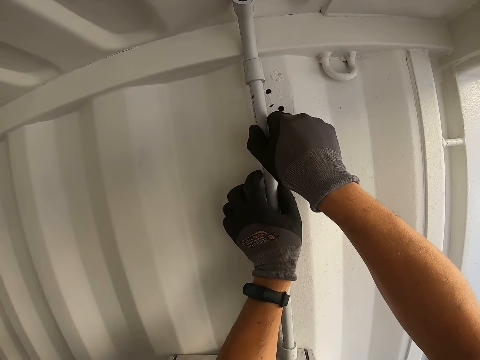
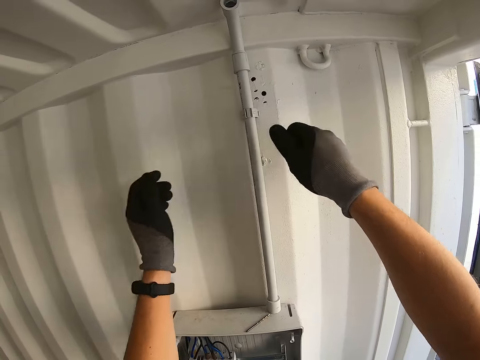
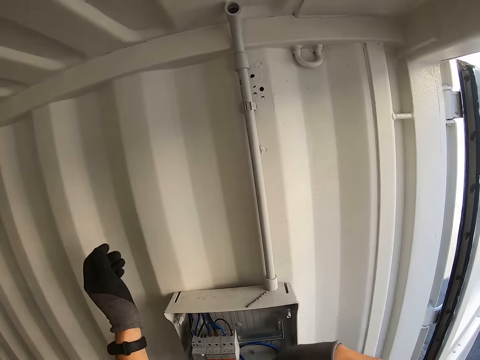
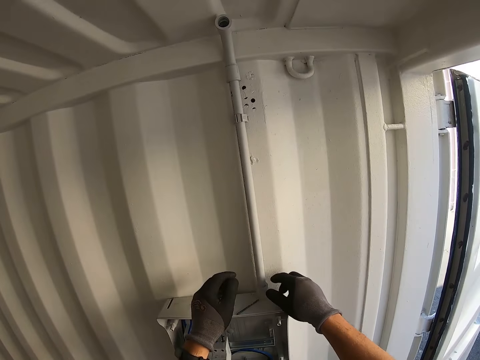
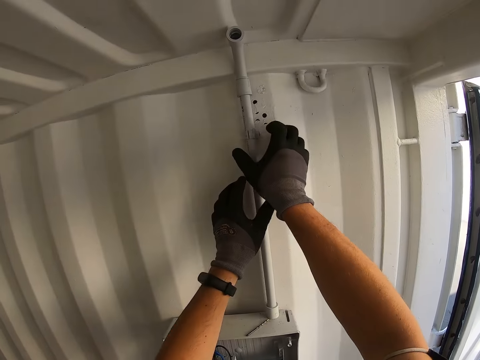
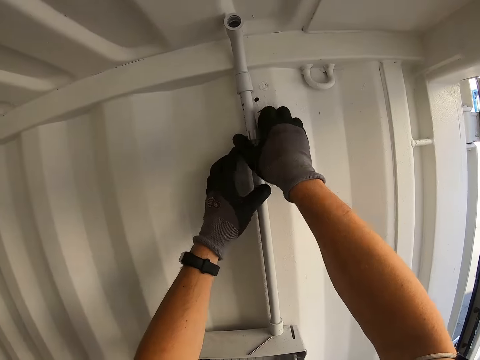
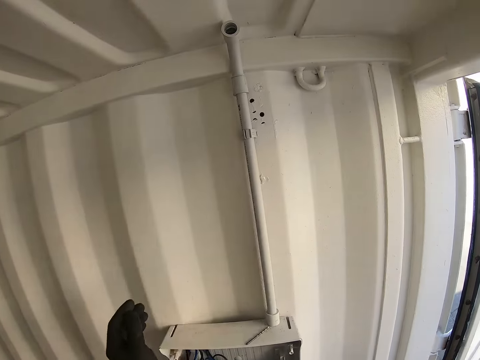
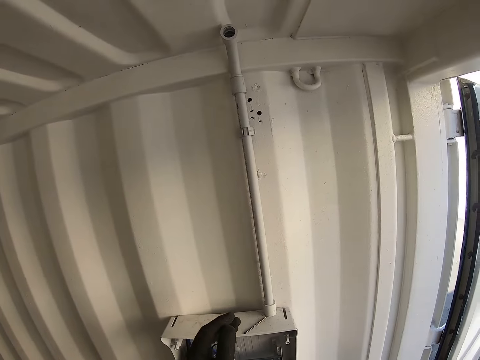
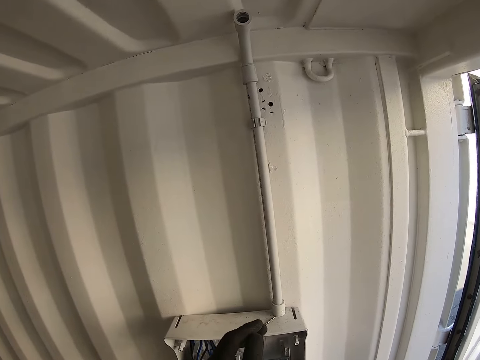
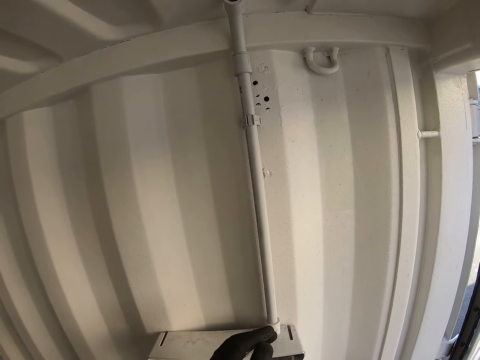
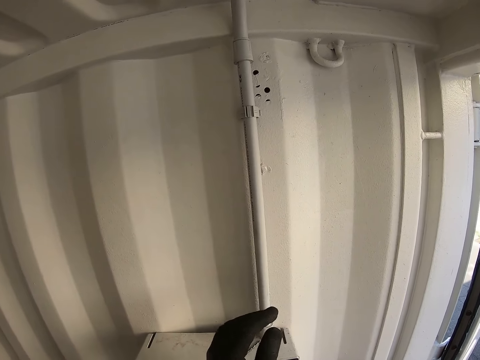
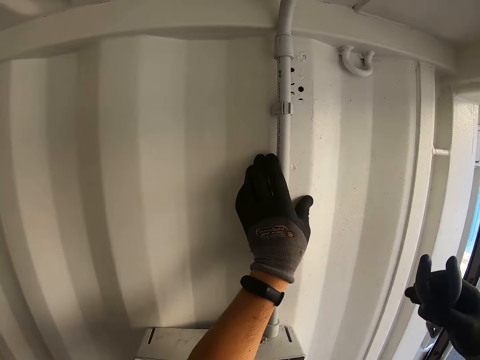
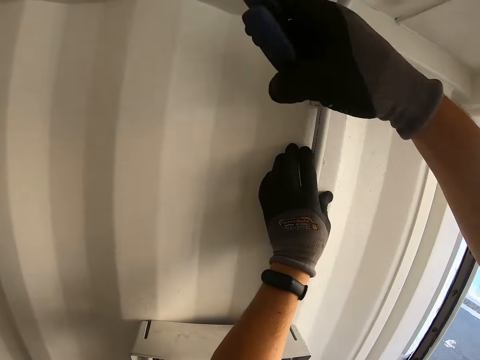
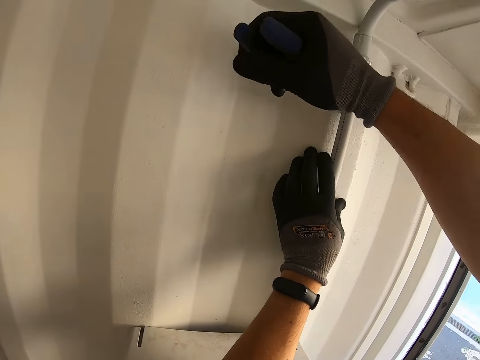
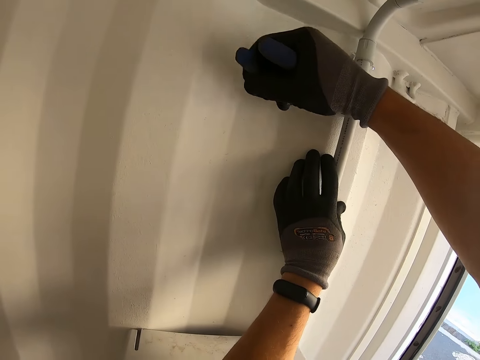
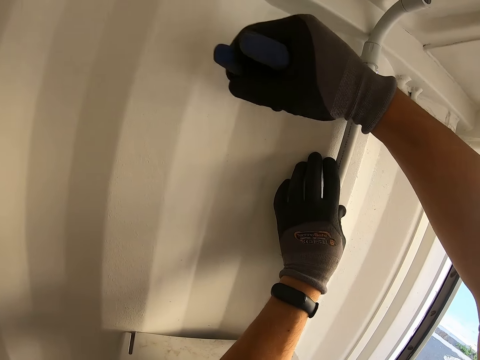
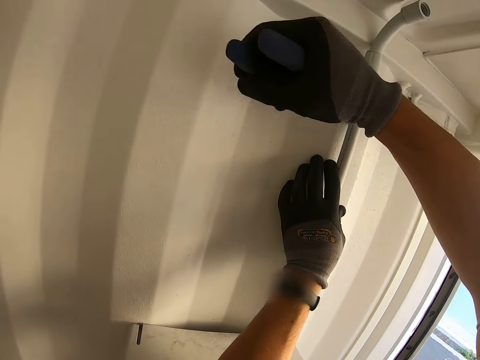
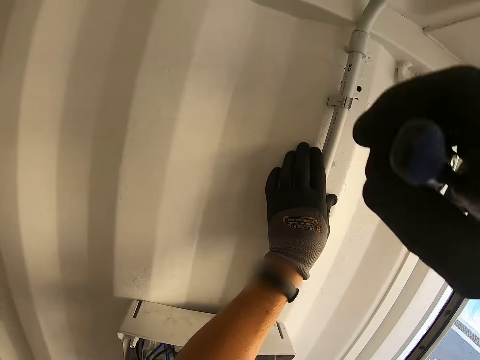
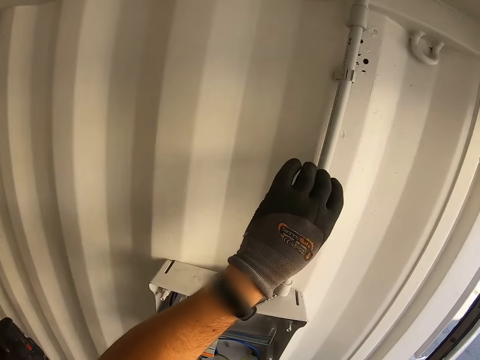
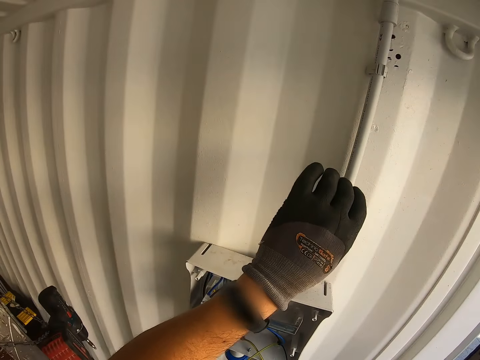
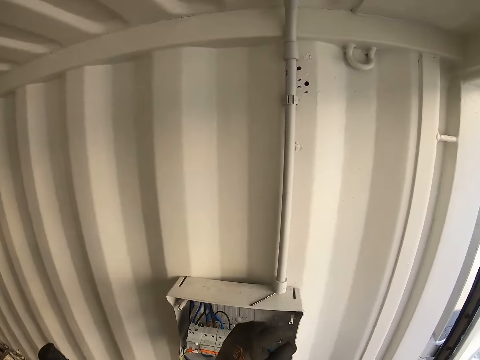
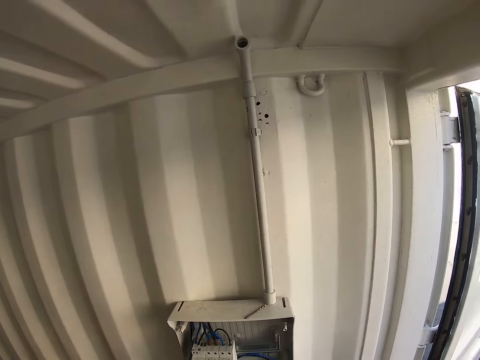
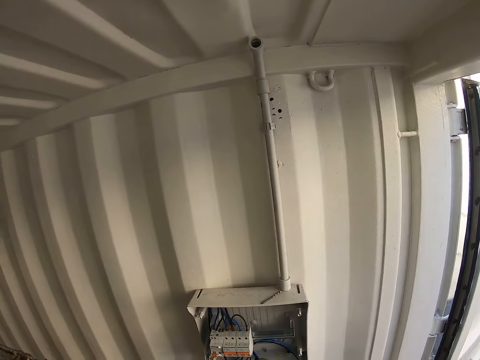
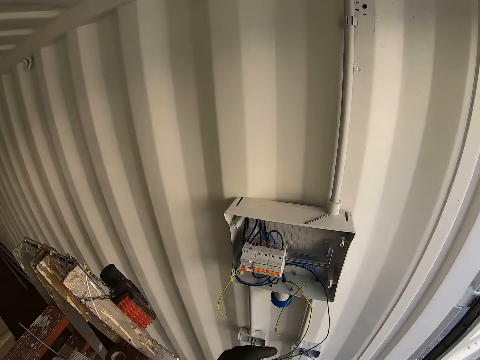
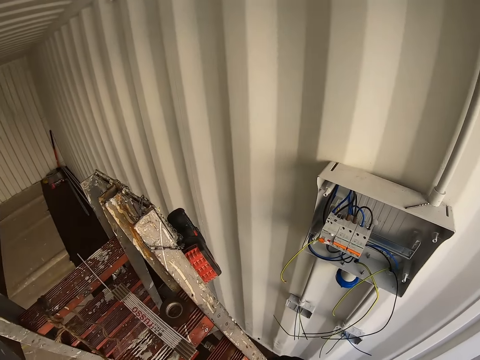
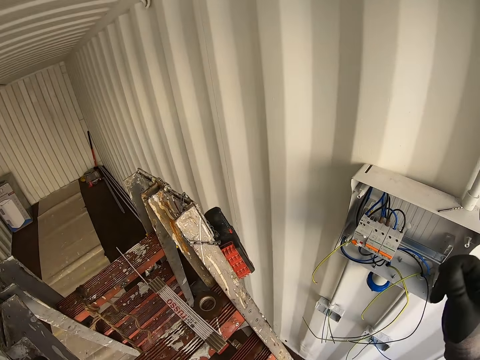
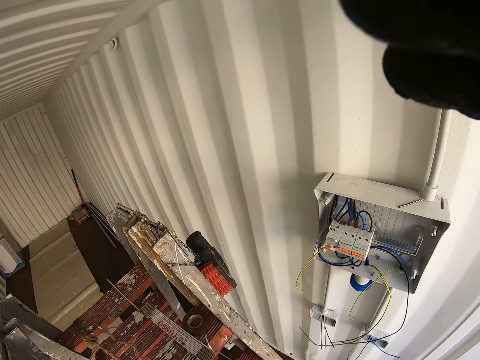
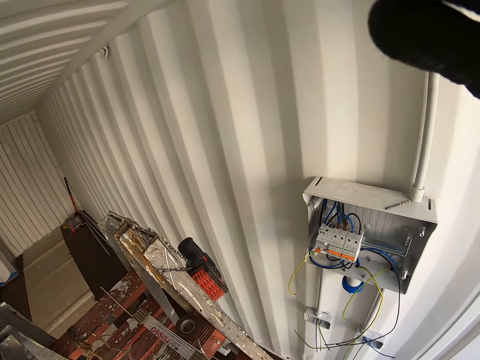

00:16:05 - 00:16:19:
The camera wearer picks up pliers. They knock the pipe with a screwdriver. They look around.
